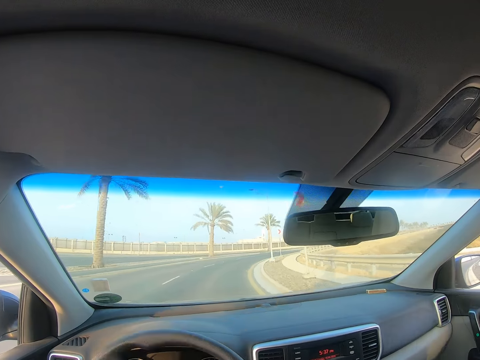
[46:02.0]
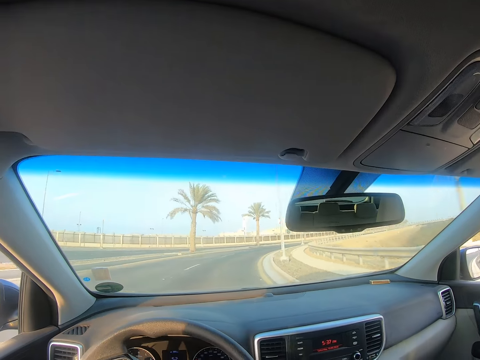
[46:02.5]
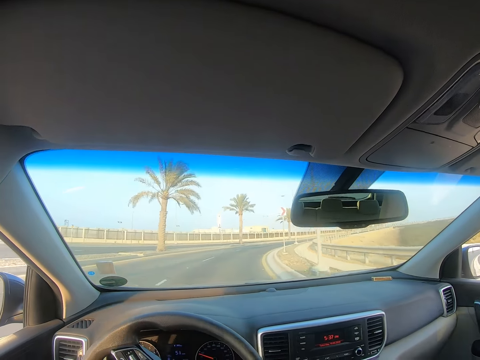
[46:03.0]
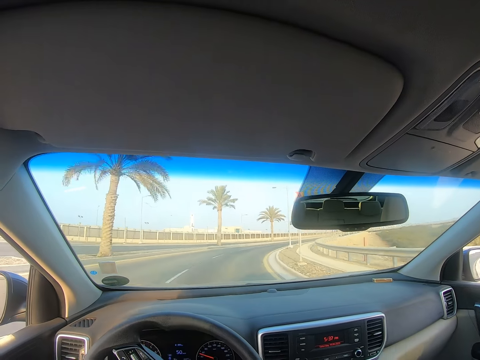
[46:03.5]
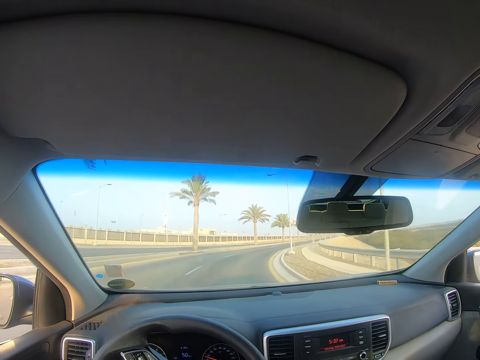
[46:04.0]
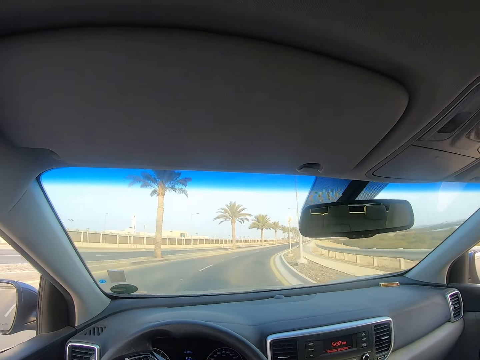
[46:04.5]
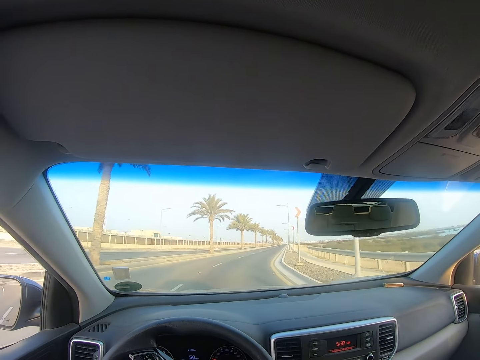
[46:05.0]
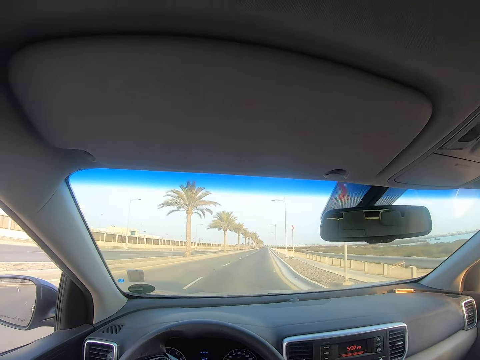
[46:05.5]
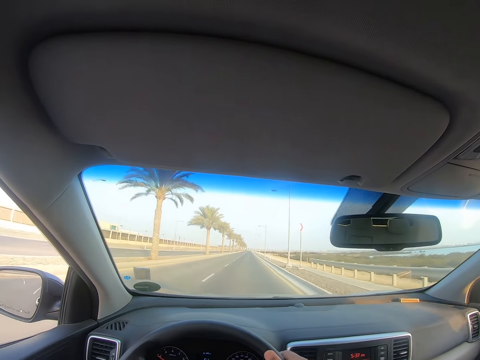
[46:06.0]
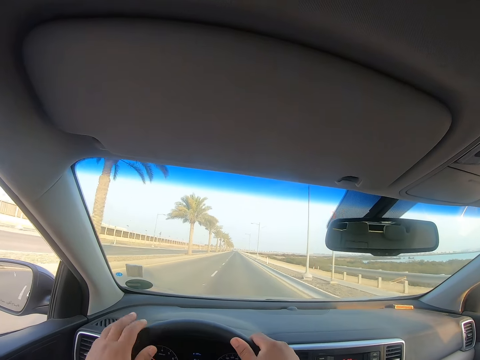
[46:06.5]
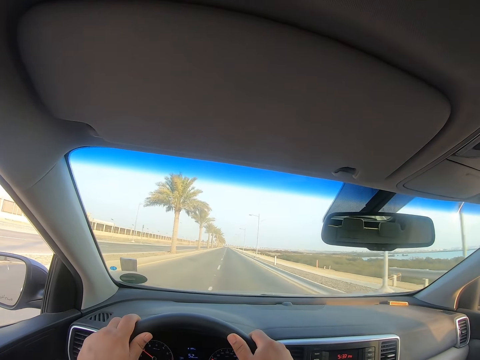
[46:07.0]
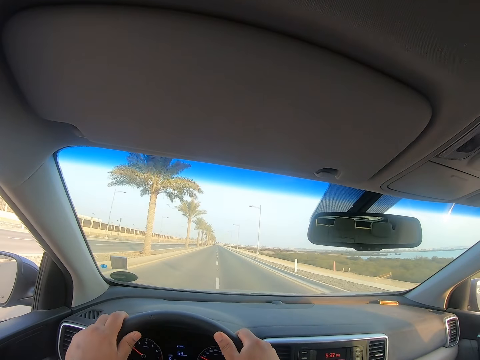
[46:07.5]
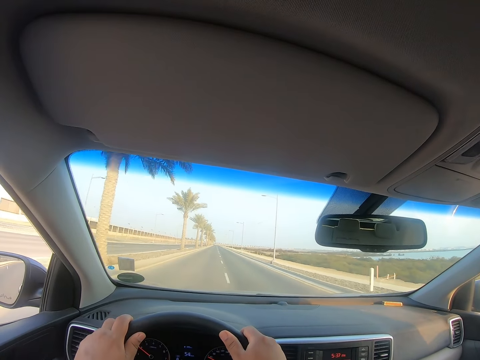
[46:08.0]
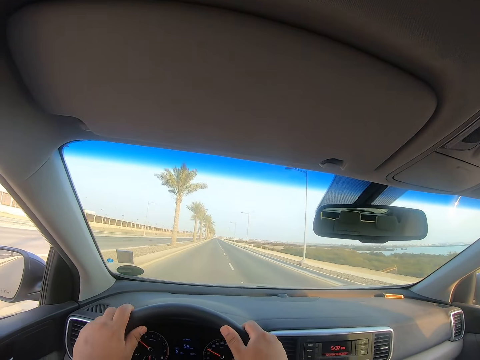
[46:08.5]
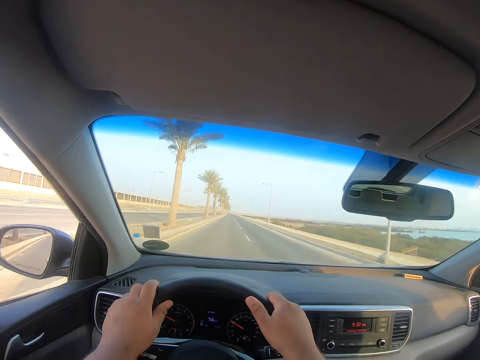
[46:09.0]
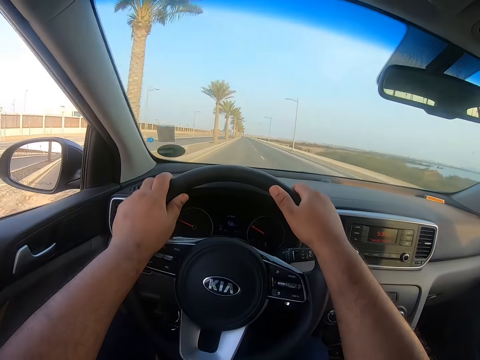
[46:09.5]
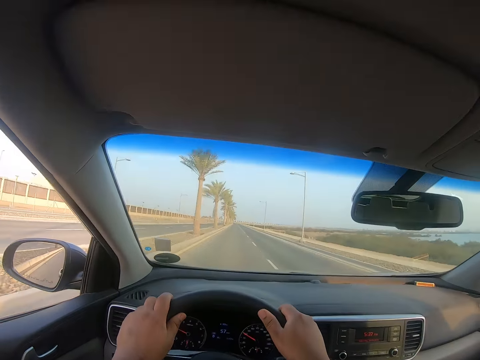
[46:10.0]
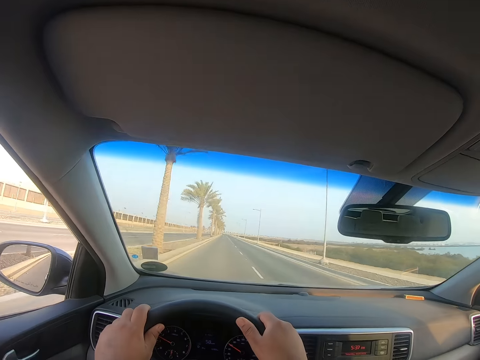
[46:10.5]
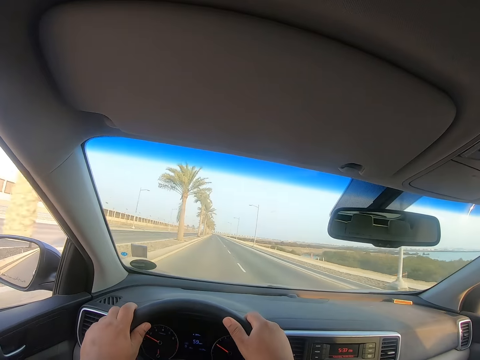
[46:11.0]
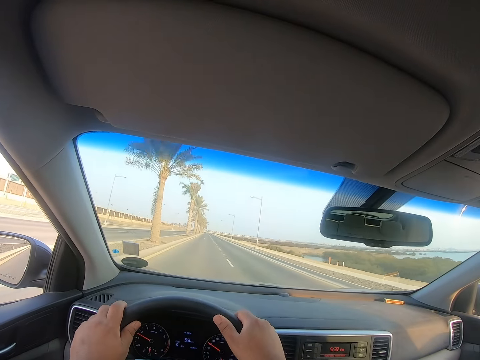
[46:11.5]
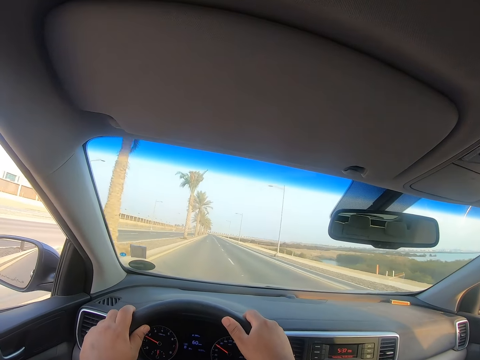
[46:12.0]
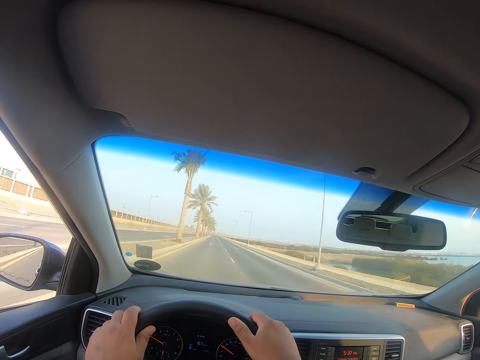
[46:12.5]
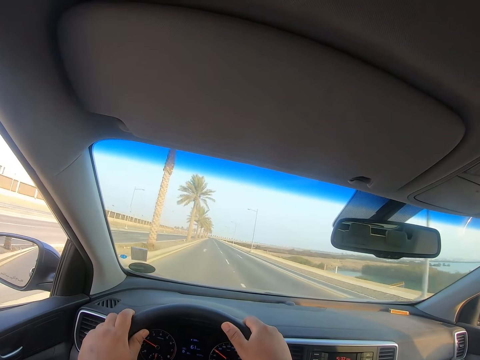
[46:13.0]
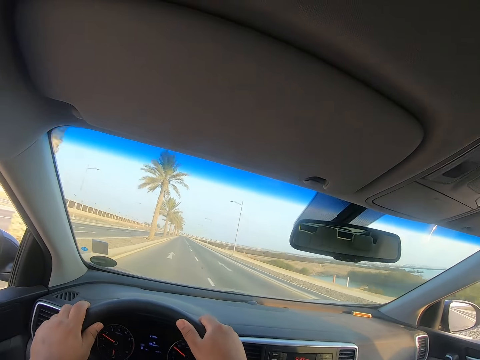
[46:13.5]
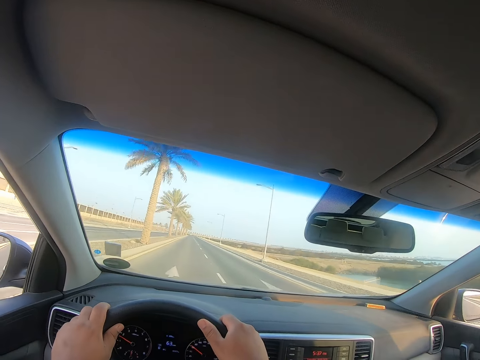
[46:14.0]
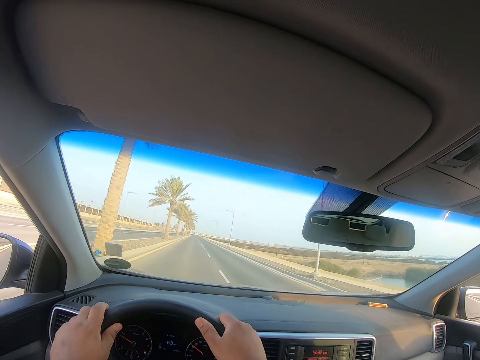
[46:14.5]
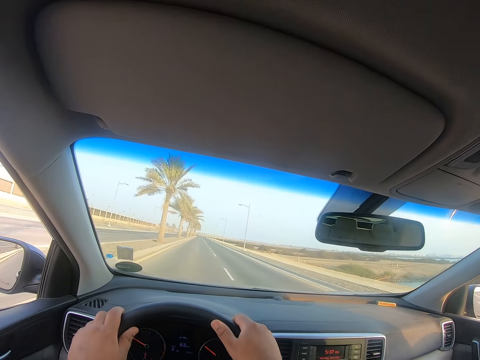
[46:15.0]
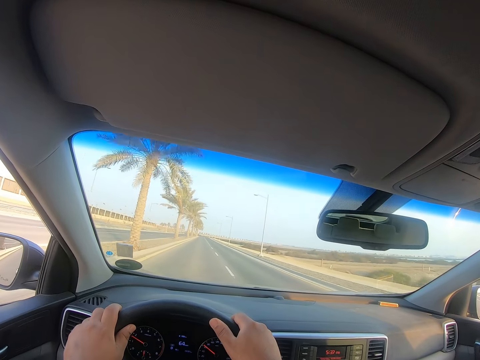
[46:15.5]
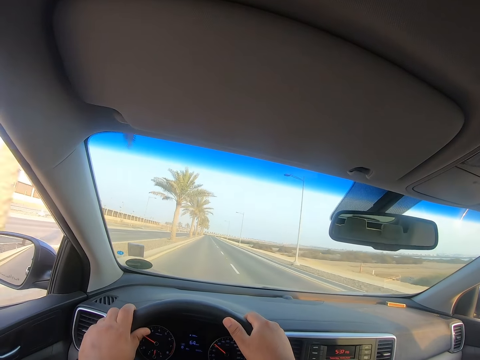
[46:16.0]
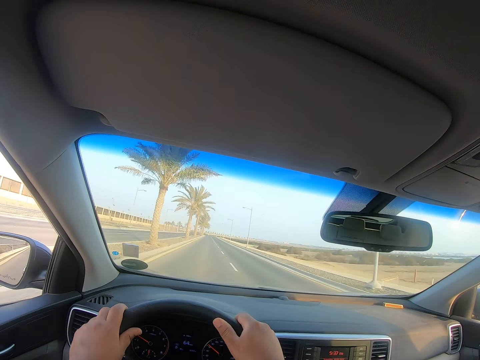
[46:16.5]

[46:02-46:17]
The camera wearer holds the steering wheel with both hands. They look at the vehicle dashboard.

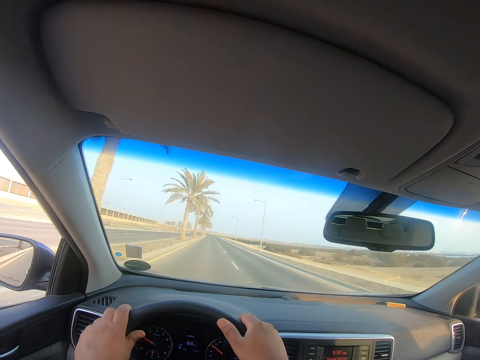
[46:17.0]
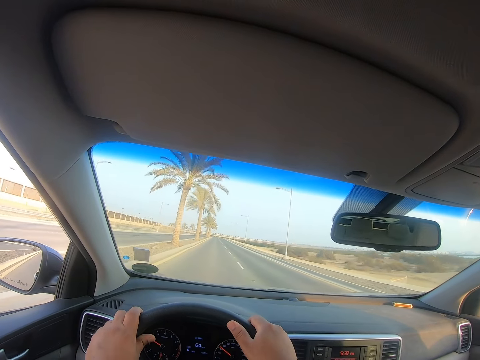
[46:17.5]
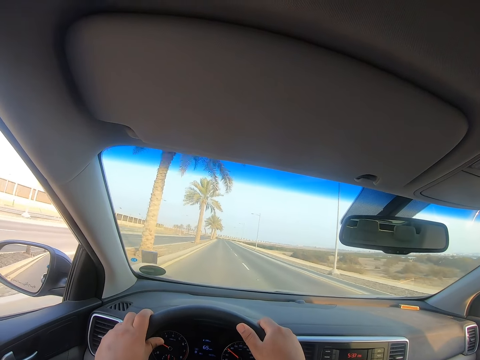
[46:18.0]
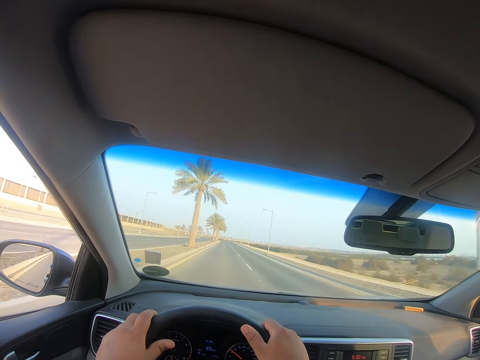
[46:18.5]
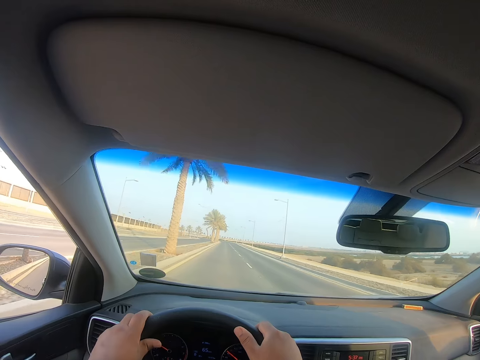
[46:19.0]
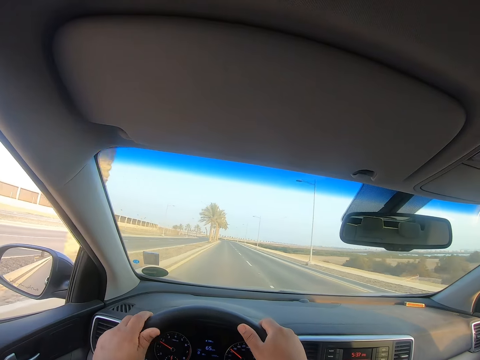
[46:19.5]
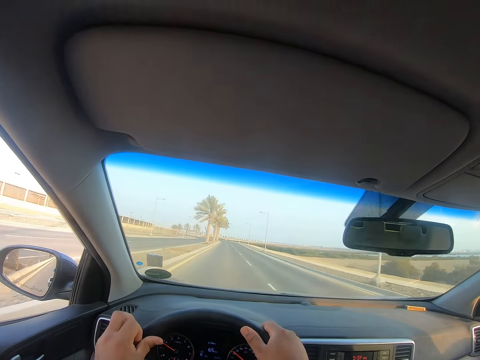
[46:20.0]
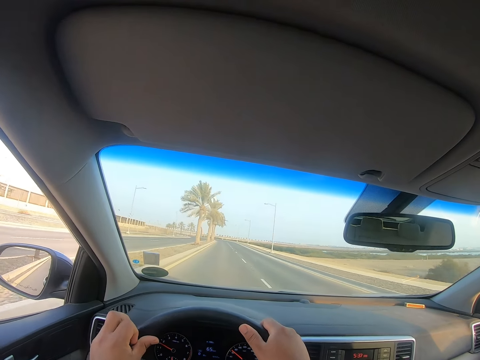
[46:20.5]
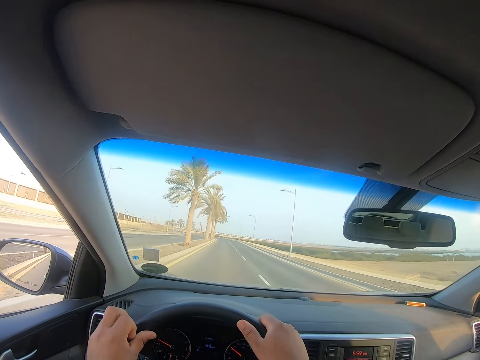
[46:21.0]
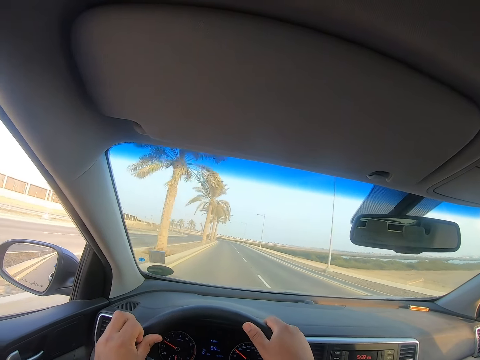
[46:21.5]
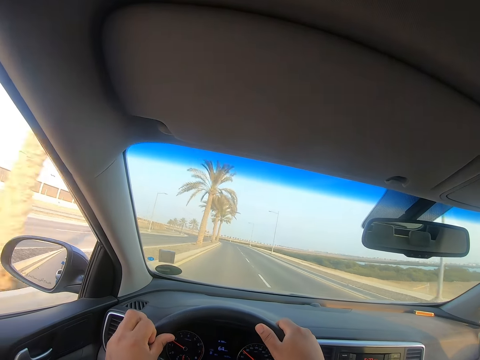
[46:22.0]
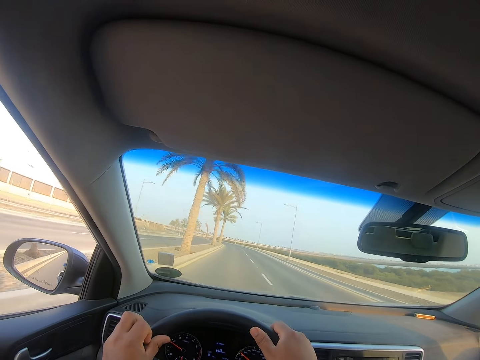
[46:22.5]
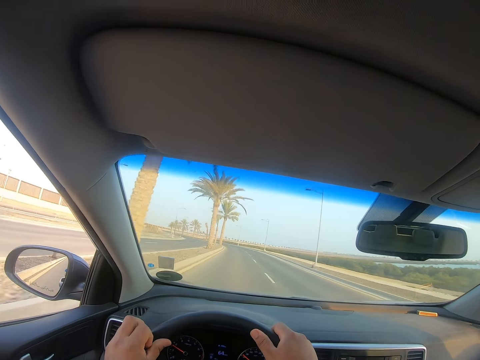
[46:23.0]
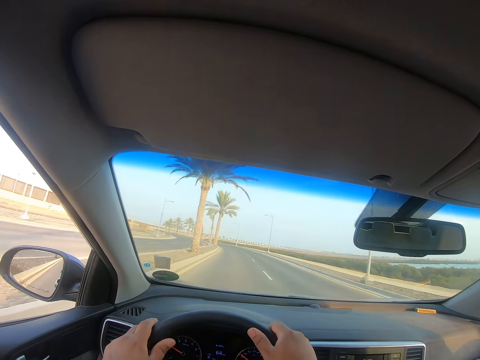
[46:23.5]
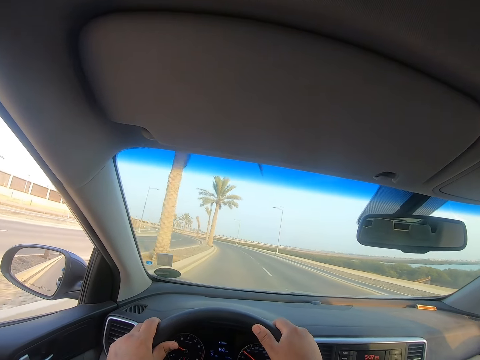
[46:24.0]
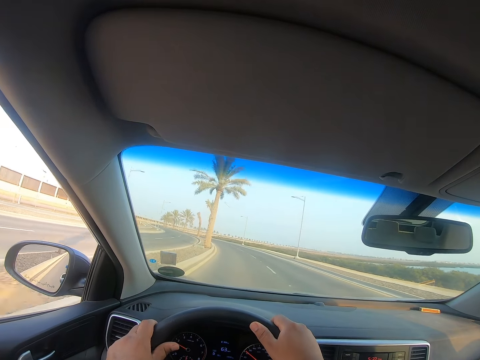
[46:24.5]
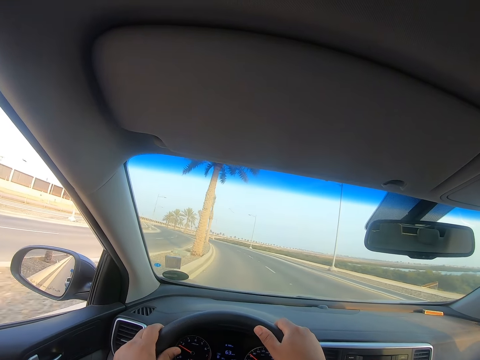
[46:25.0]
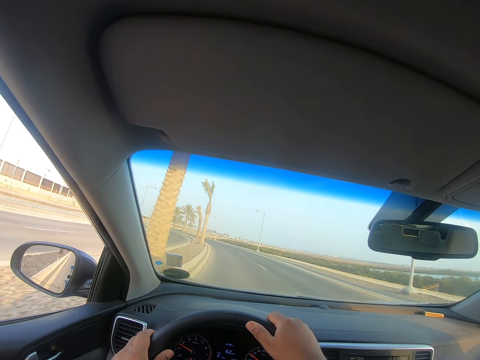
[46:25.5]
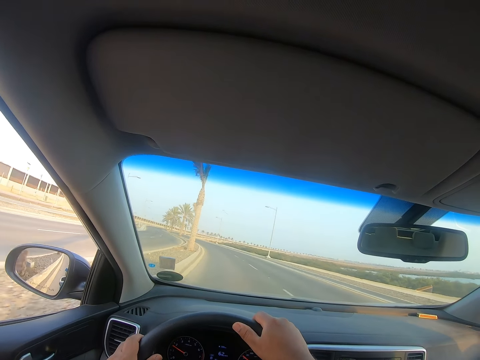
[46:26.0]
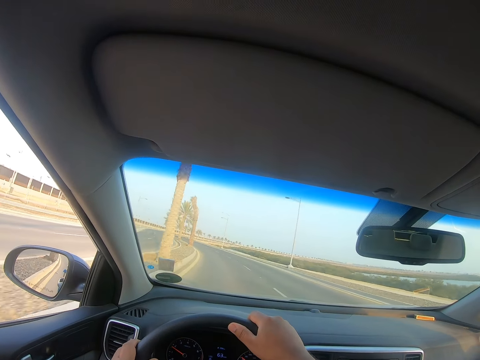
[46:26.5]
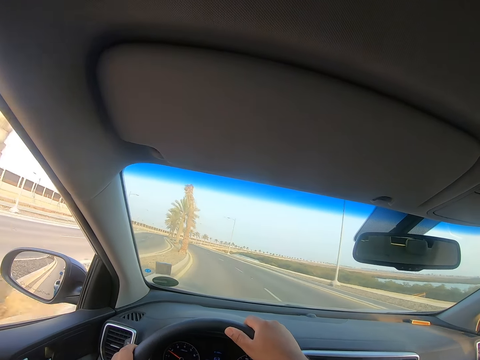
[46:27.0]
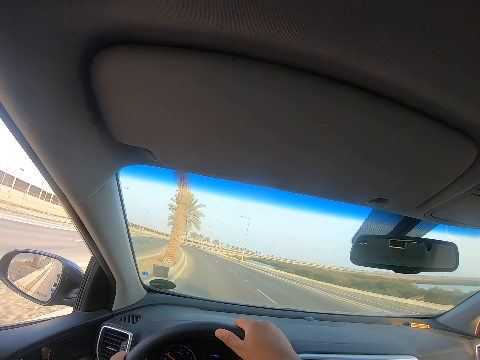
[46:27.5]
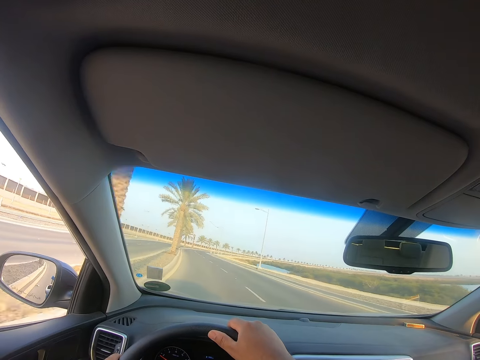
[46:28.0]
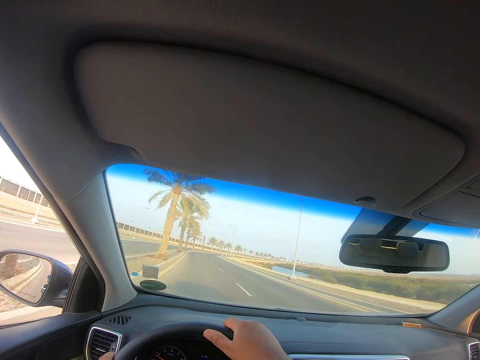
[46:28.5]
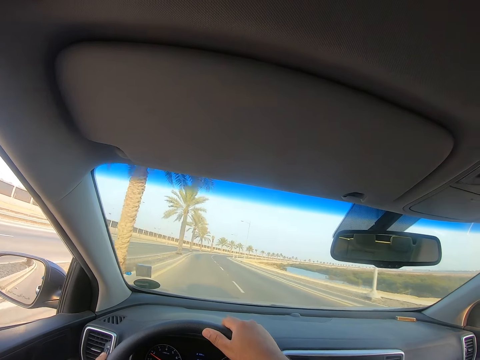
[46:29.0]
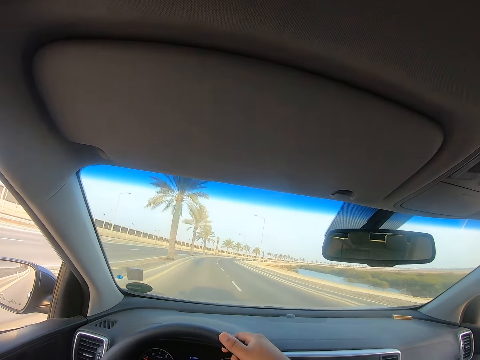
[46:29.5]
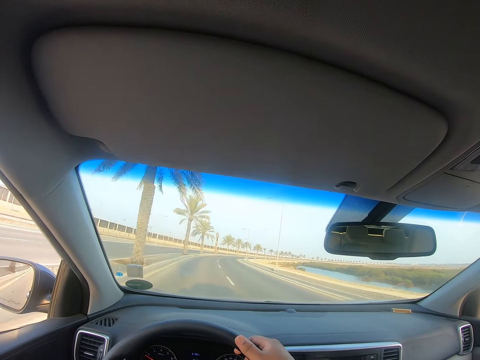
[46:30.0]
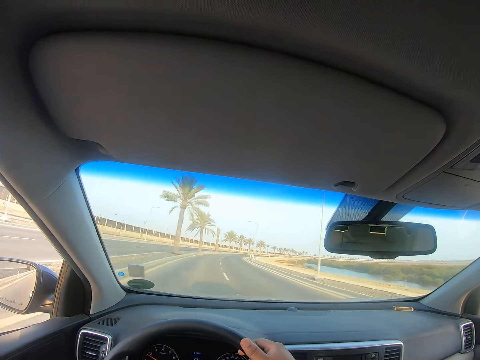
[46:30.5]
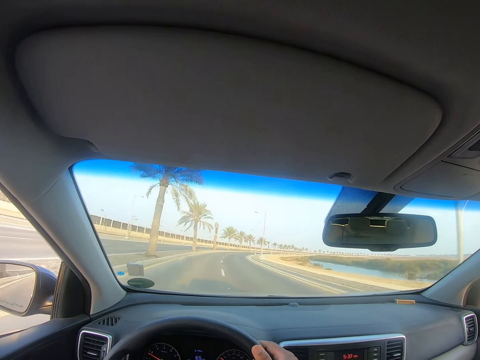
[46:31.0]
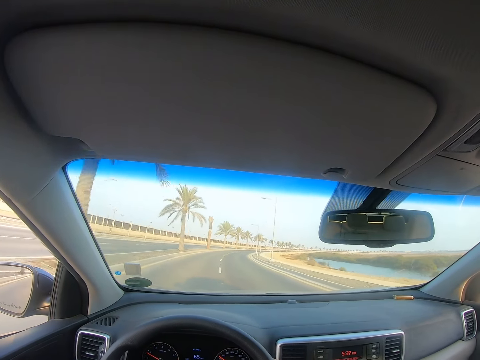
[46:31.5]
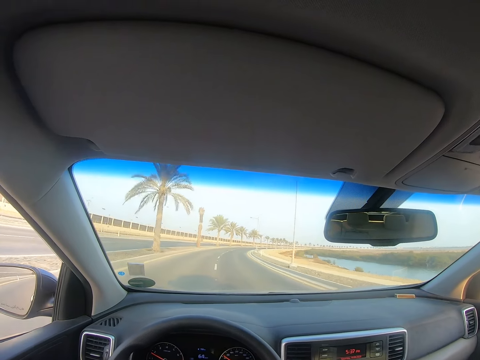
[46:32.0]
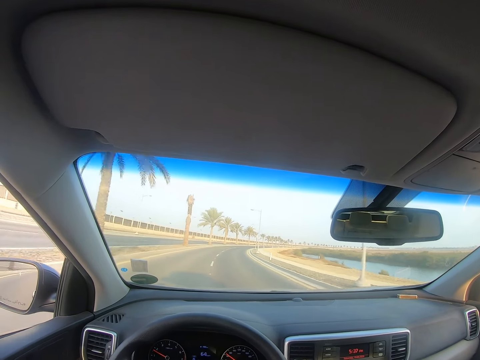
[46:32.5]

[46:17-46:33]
The camera wearer turns the steering wheel.
